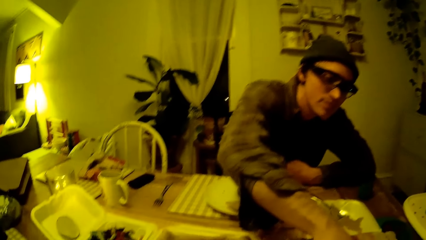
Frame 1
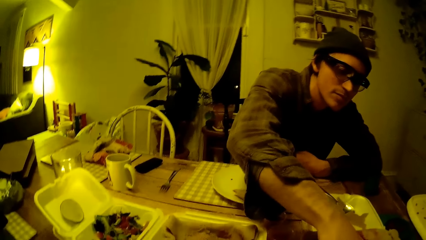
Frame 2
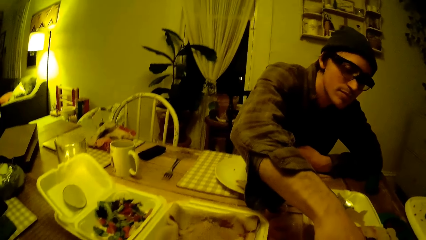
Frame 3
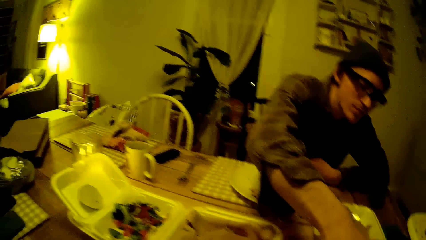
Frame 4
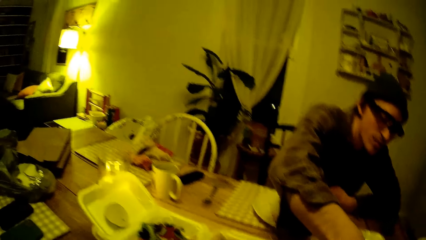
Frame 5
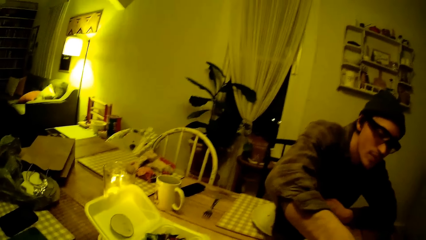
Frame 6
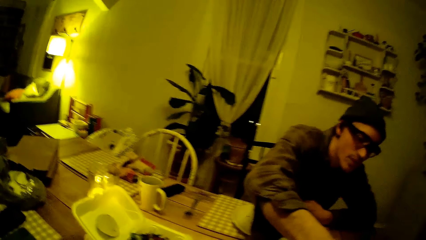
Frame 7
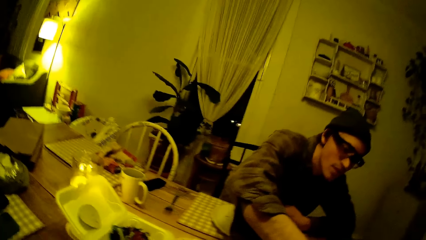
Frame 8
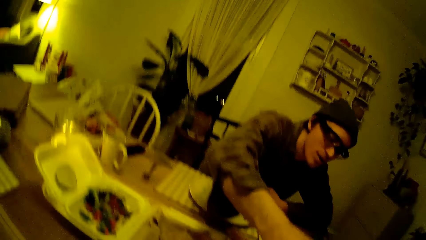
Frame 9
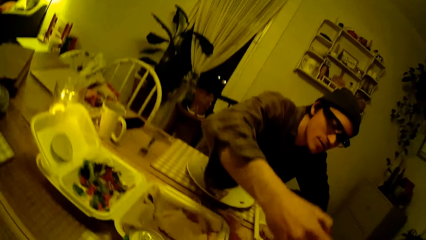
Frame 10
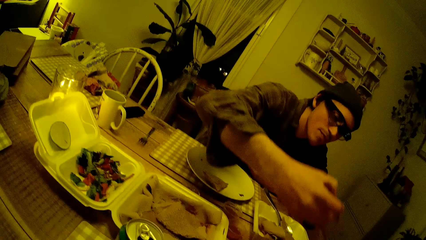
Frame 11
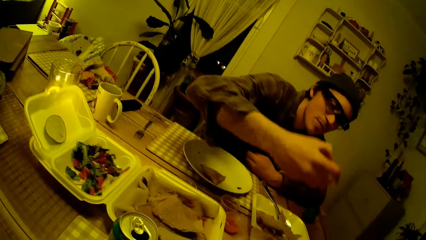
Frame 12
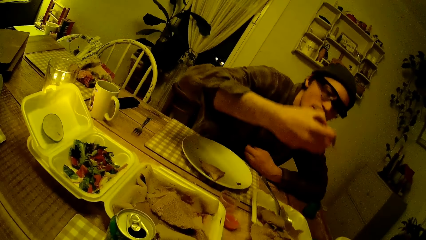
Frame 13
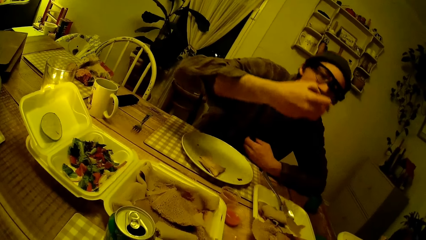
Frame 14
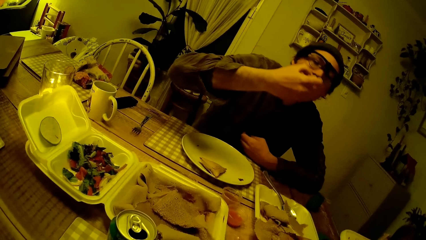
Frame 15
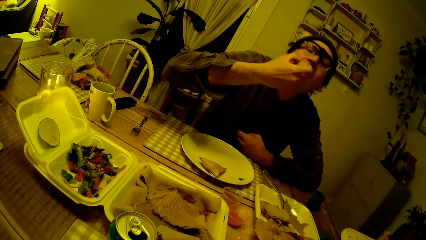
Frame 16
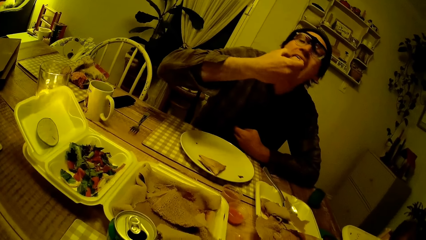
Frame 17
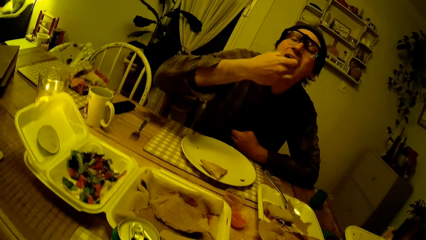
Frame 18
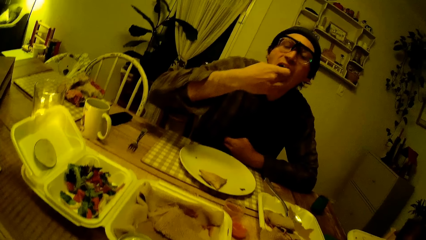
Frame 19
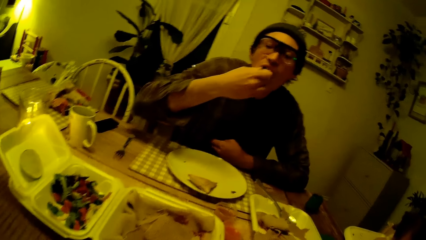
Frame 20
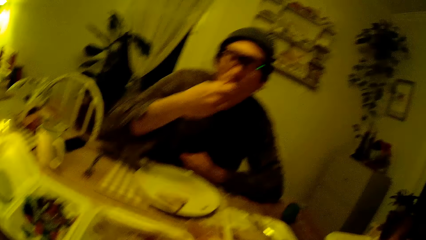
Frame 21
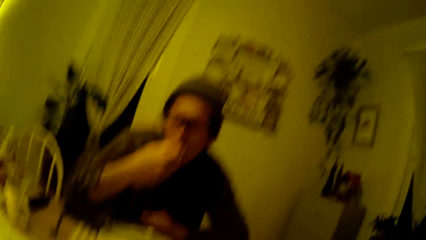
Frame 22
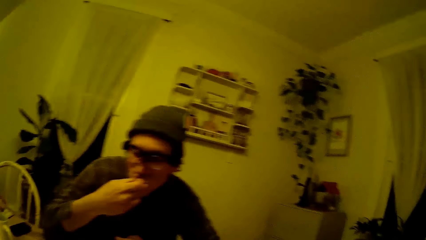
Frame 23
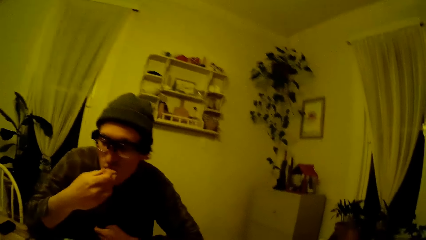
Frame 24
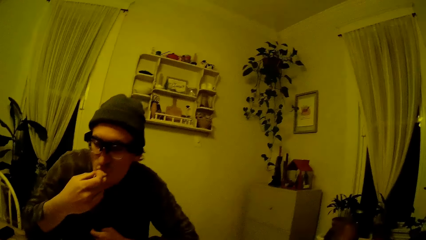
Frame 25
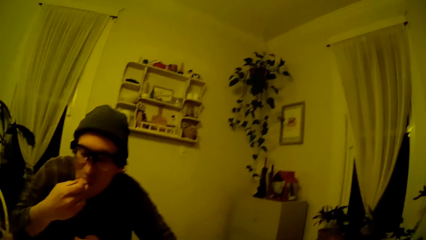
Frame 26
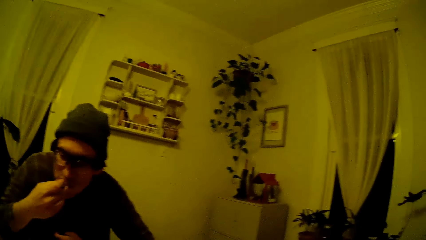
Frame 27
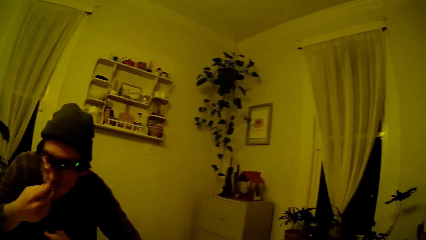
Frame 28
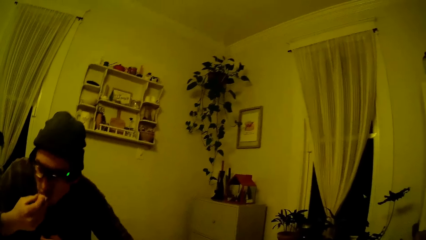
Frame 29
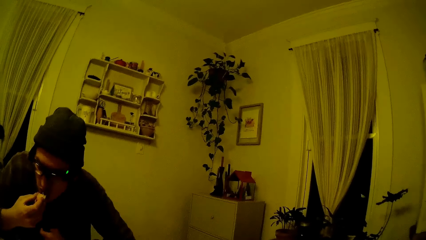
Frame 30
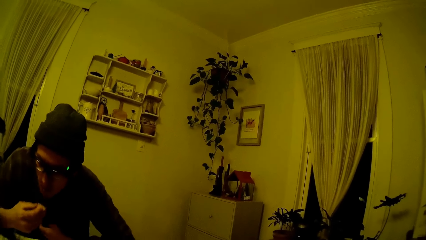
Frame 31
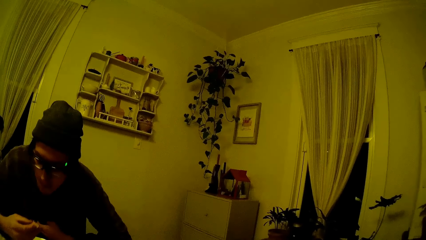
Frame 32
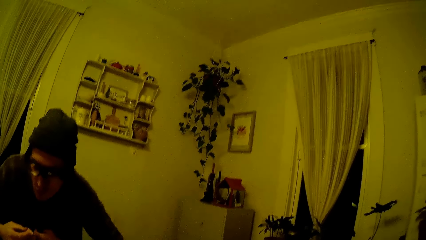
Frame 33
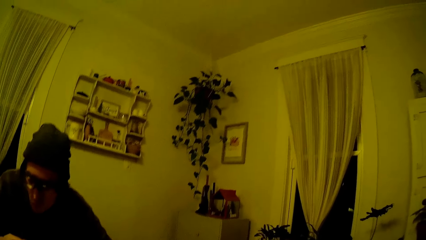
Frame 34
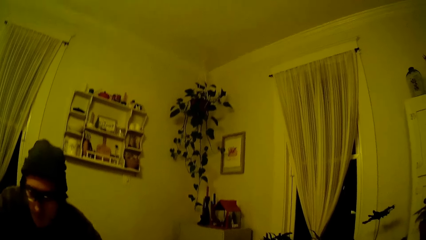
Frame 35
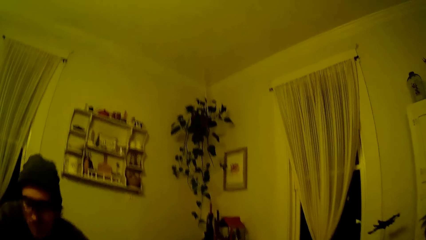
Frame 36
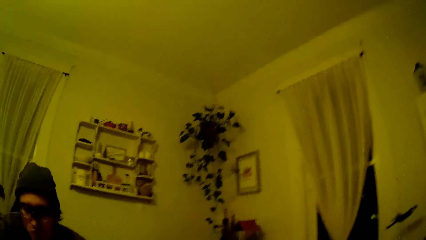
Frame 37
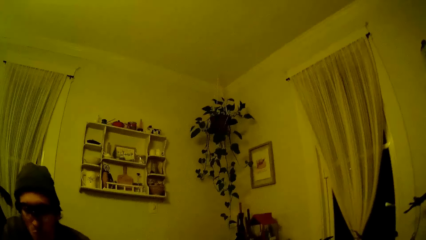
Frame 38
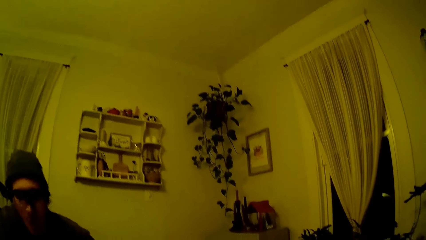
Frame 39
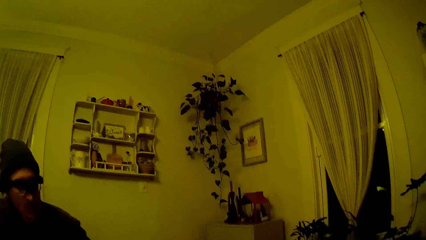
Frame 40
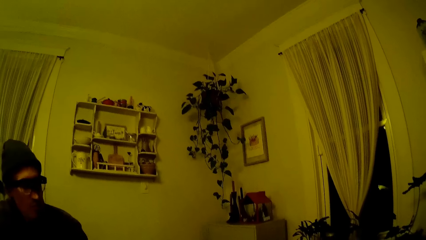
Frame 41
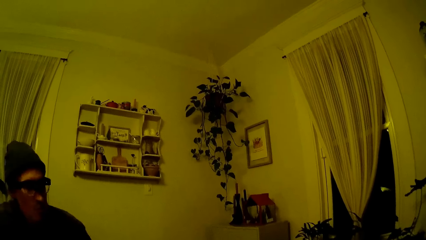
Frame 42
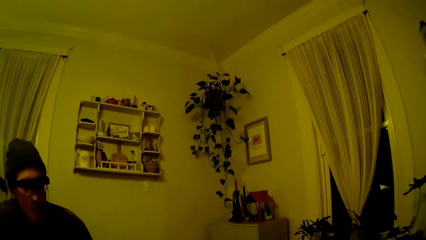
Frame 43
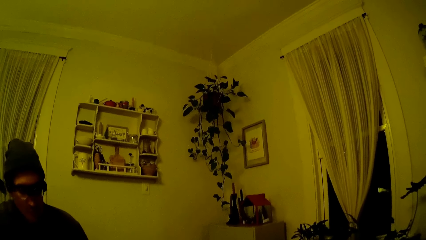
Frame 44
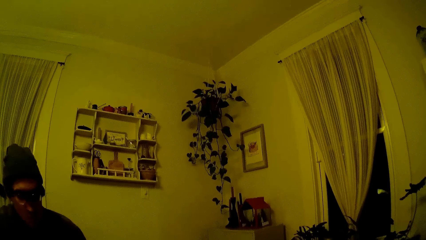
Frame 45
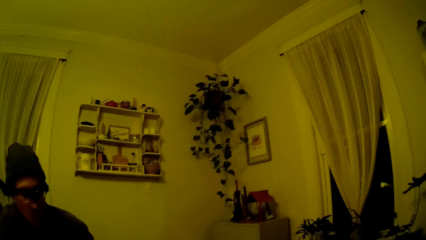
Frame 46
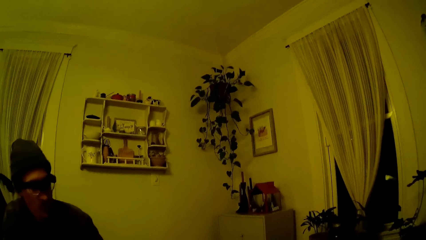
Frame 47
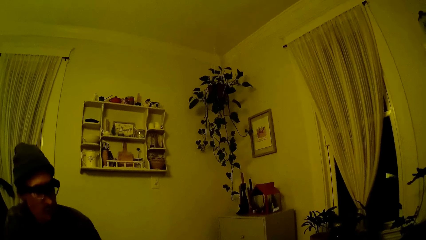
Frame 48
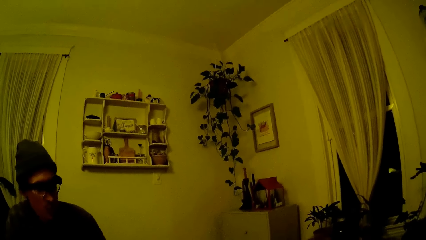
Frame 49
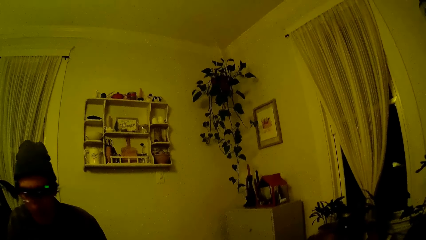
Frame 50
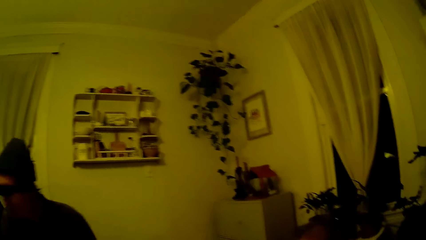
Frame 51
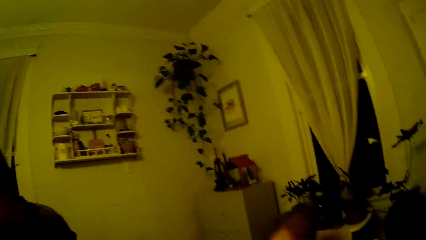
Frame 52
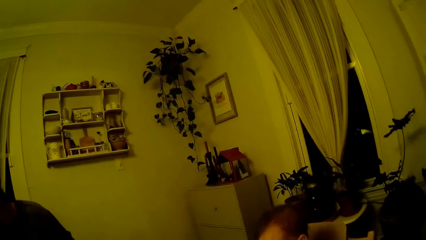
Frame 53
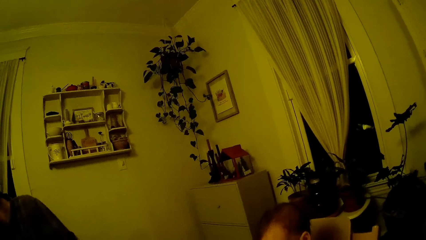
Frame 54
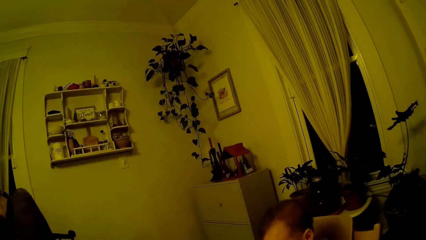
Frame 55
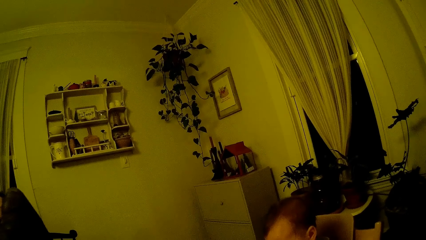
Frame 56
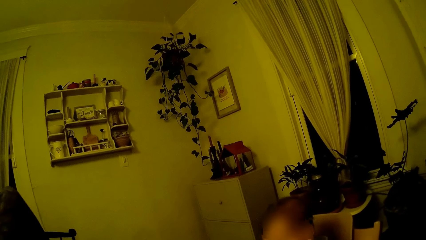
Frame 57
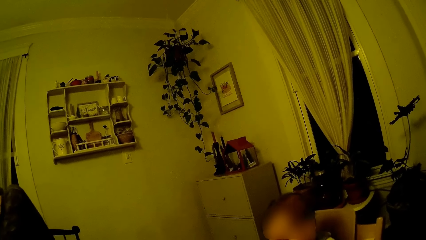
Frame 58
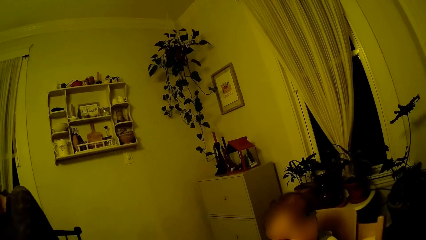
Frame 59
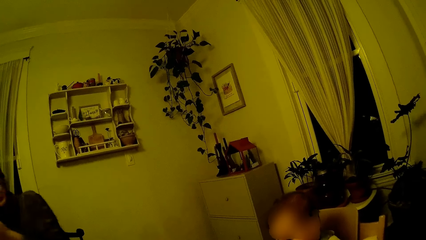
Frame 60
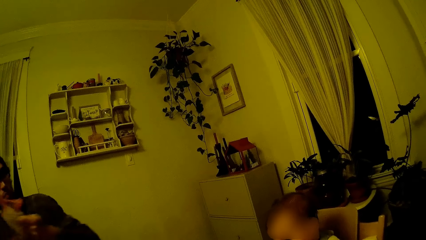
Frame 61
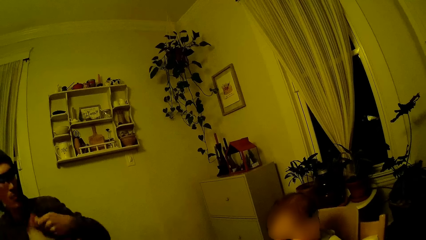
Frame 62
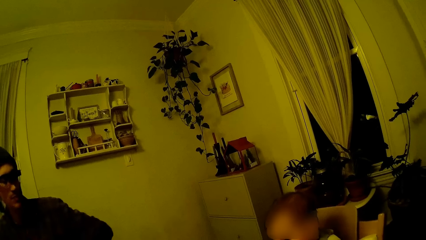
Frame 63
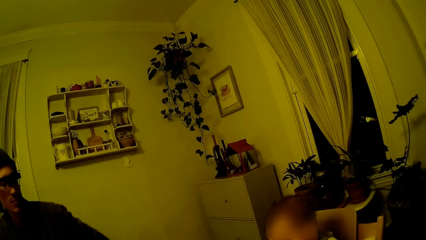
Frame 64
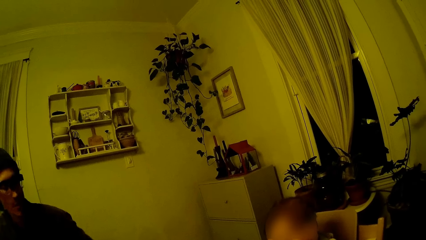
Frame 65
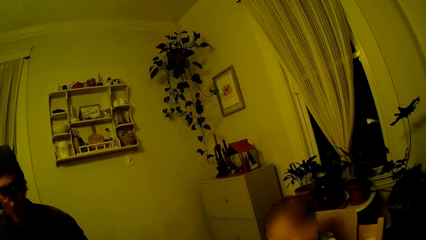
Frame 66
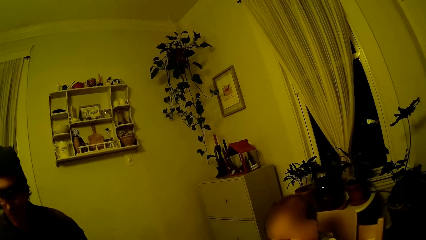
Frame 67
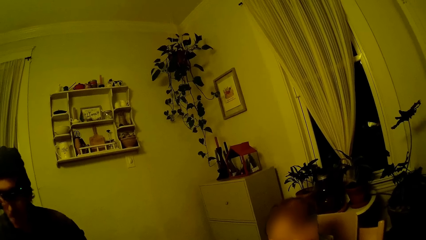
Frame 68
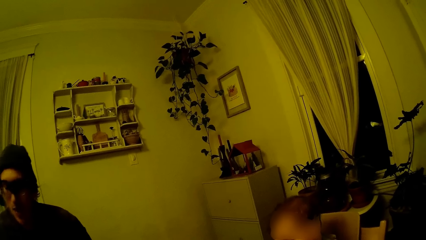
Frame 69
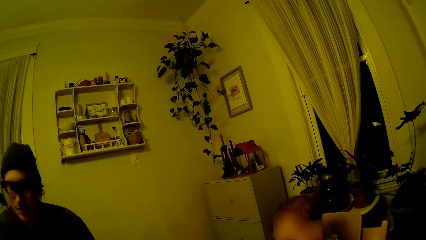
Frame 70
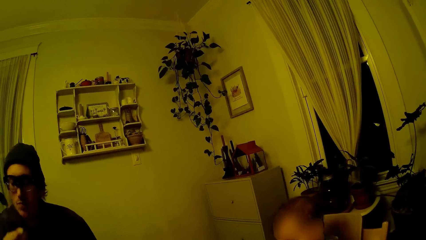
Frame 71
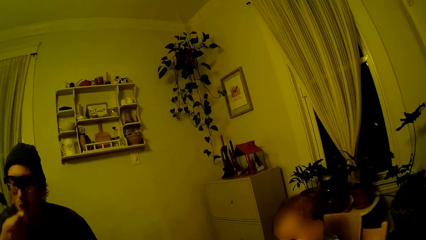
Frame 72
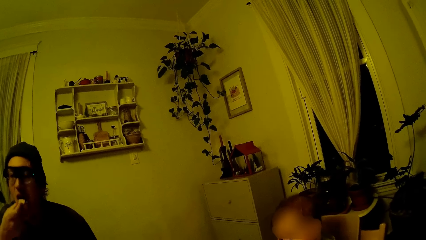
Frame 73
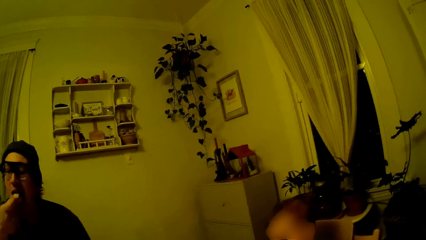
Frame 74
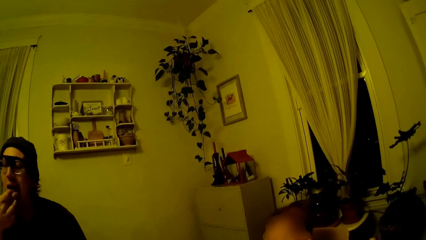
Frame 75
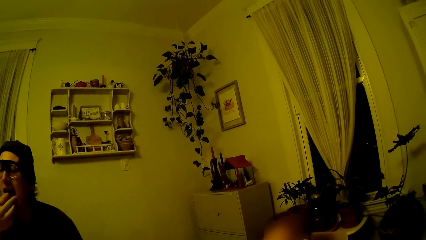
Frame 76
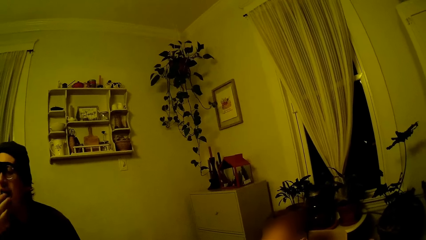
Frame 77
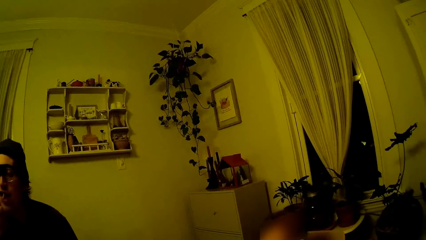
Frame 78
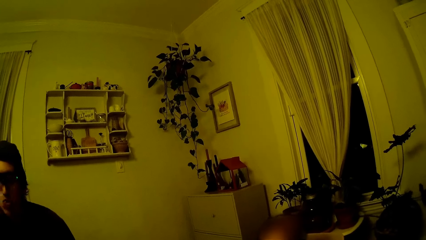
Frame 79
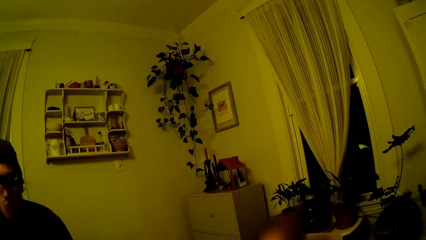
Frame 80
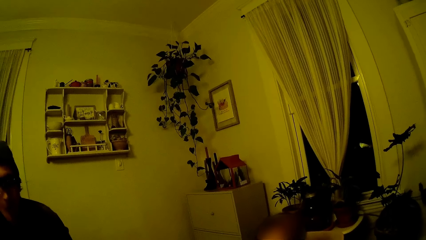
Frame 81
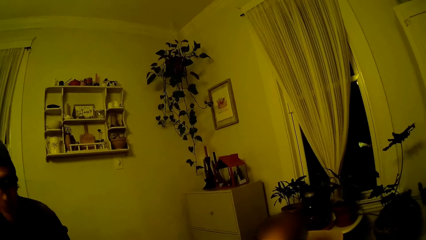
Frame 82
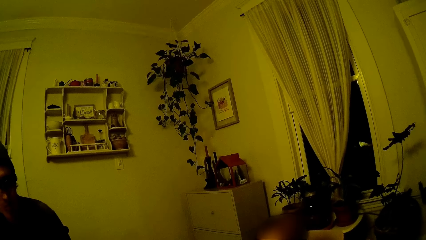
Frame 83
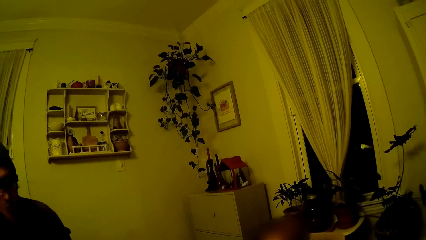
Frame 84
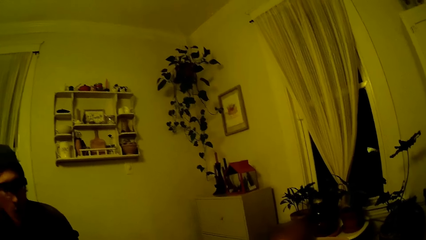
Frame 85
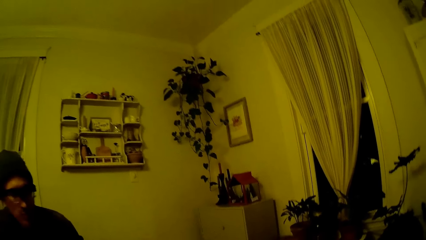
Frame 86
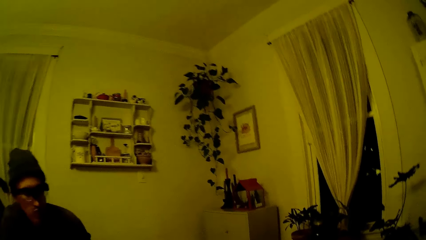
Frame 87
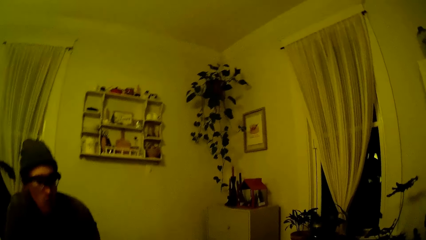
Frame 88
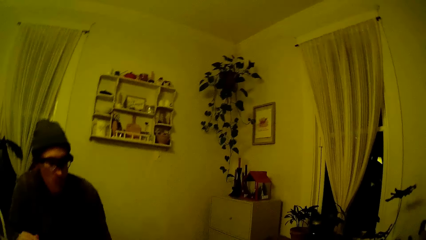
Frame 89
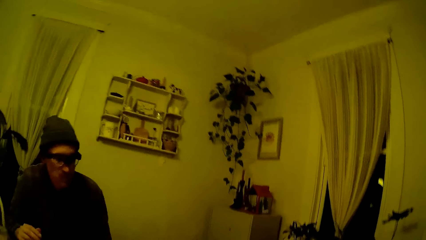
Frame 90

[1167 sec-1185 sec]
The man puts the pancake in his right hand into his mouth. The camera wearer looks at the baby. The man holds the napkin in his left hand. The man puts the pancake in his right hand into his mouth.
